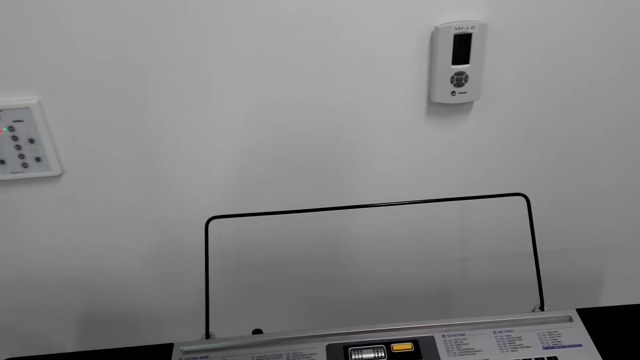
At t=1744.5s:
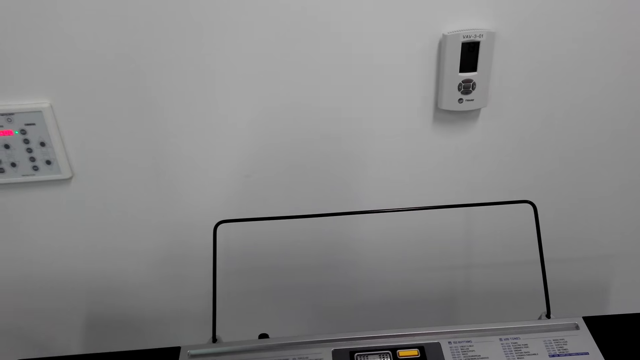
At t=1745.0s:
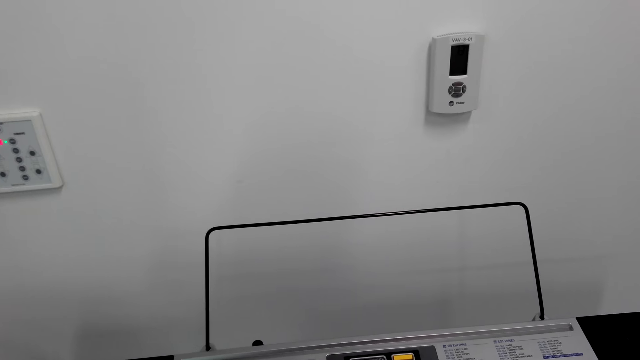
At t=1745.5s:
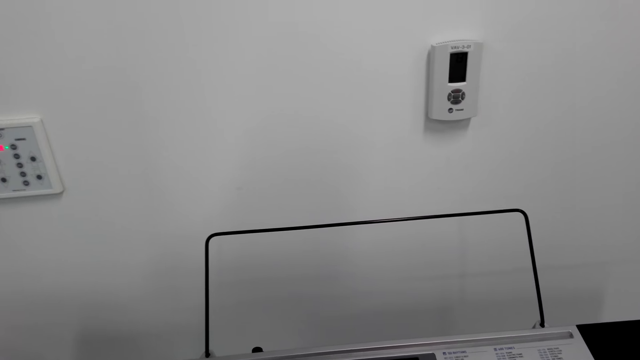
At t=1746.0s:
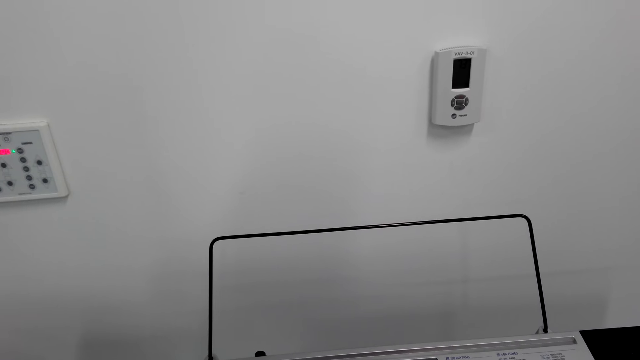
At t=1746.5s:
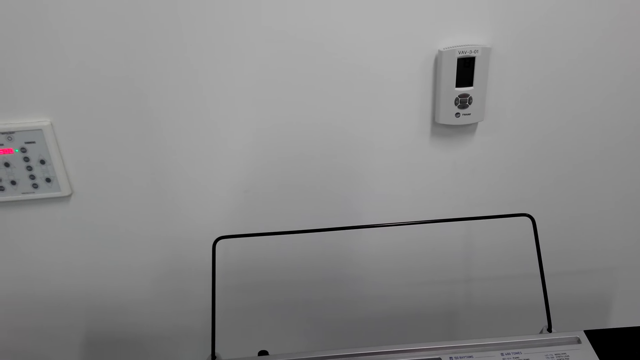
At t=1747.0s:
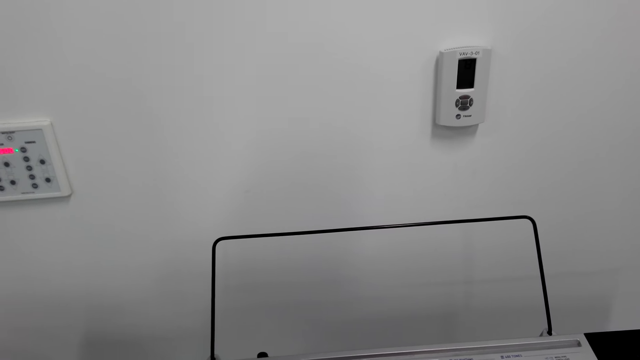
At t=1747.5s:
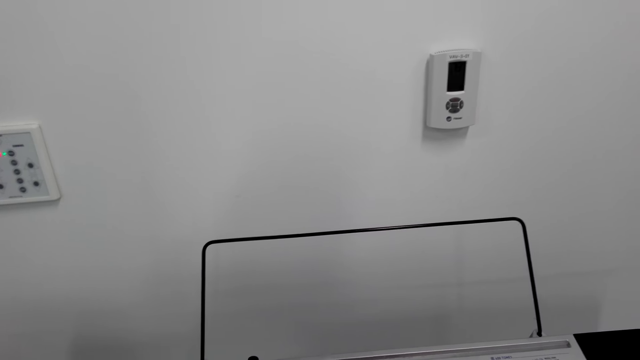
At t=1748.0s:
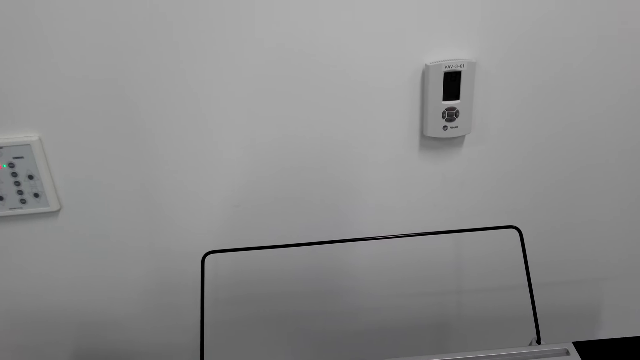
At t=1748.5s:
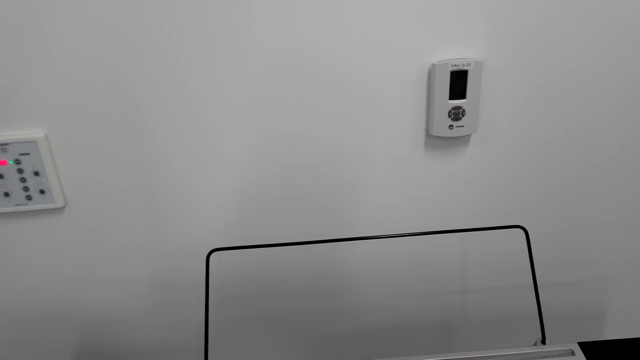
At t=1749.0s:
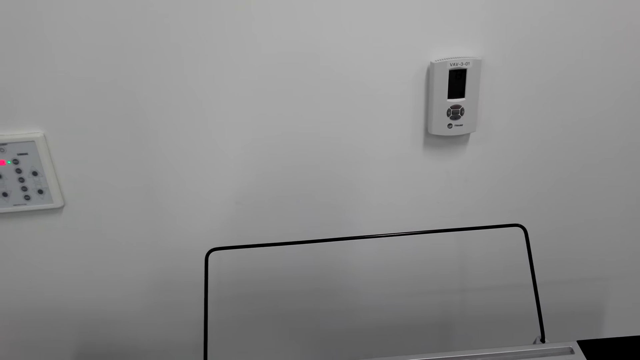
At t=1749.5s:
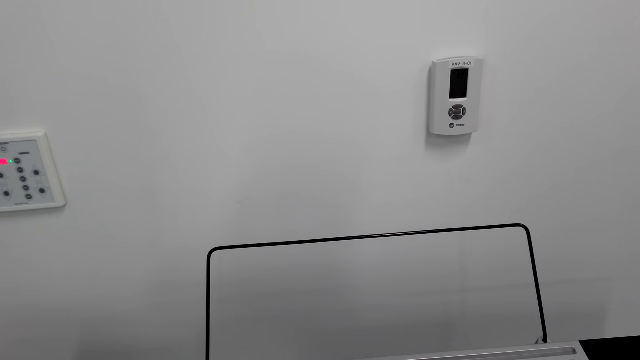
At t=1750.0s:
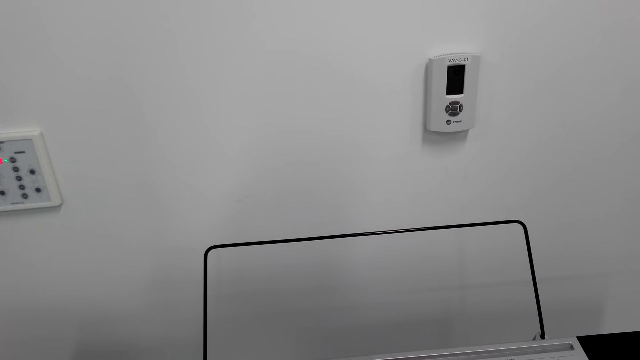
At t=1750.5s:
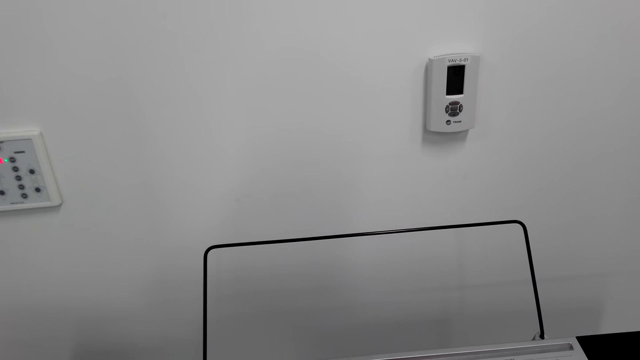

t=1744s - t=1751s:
The camera wearer plays the piano.

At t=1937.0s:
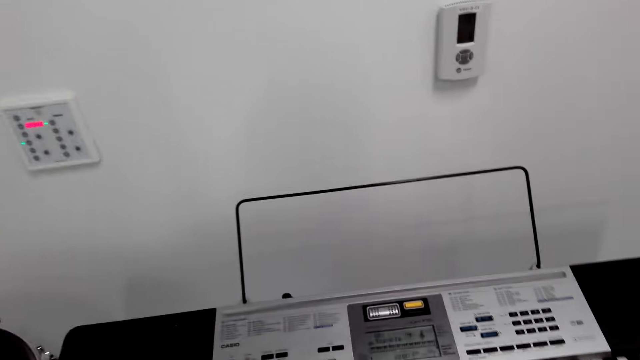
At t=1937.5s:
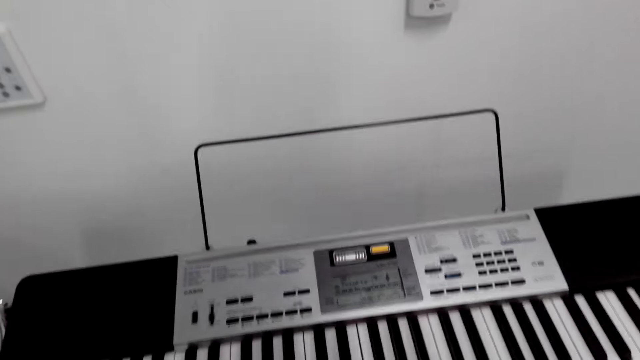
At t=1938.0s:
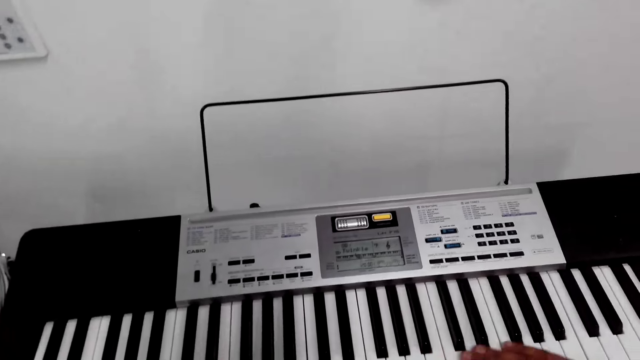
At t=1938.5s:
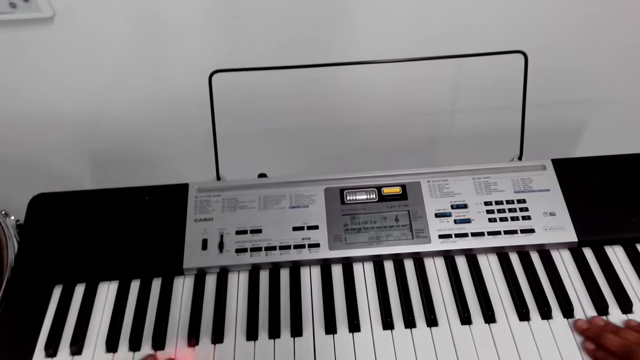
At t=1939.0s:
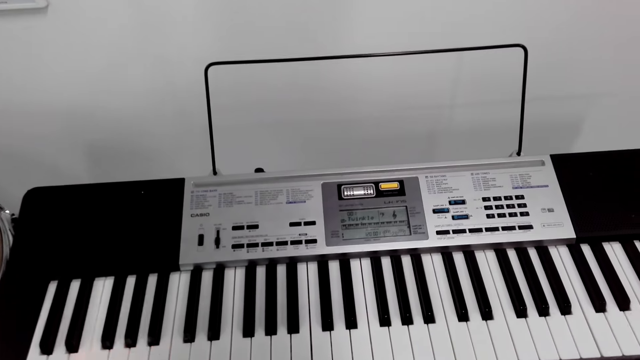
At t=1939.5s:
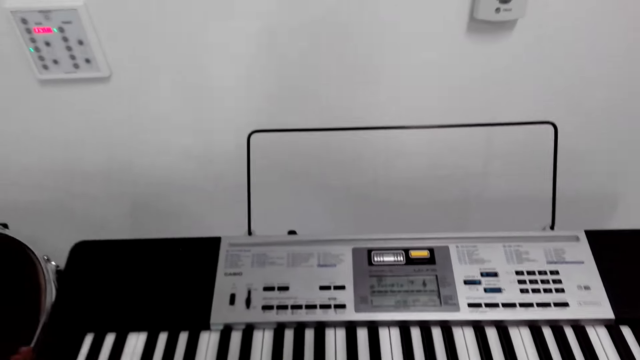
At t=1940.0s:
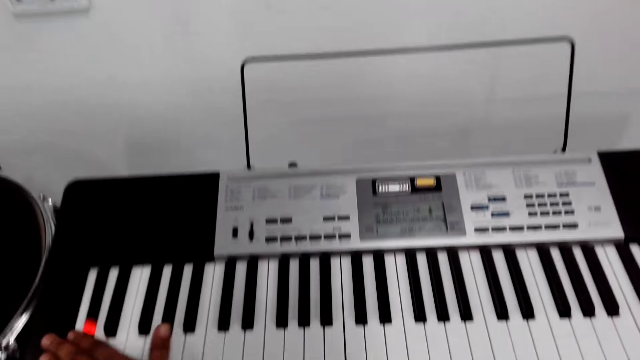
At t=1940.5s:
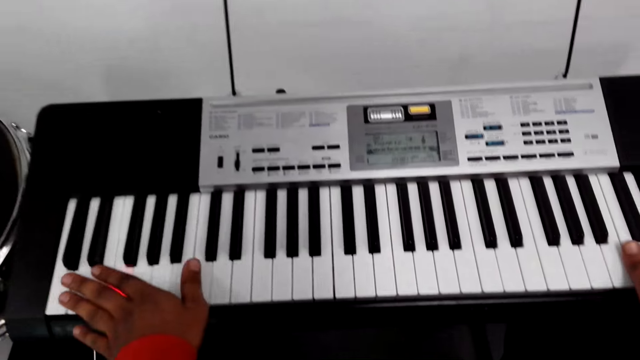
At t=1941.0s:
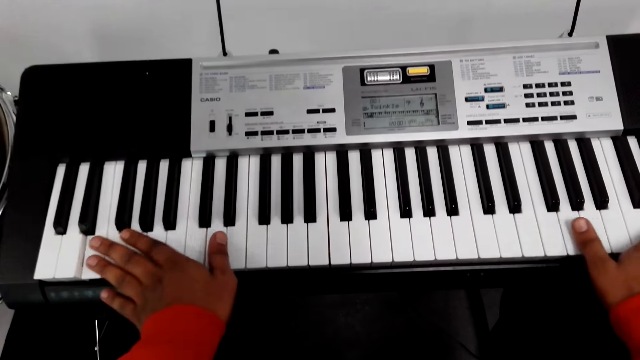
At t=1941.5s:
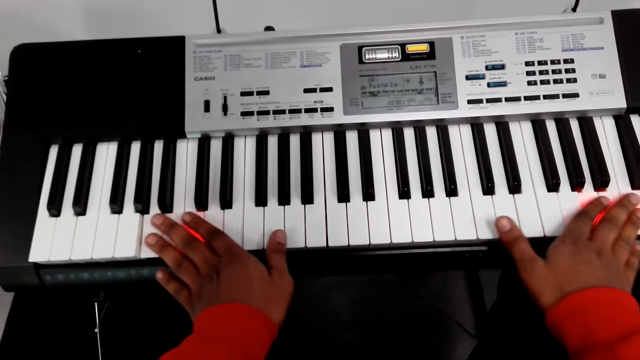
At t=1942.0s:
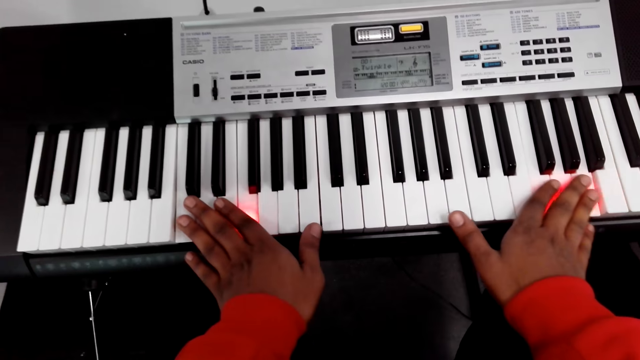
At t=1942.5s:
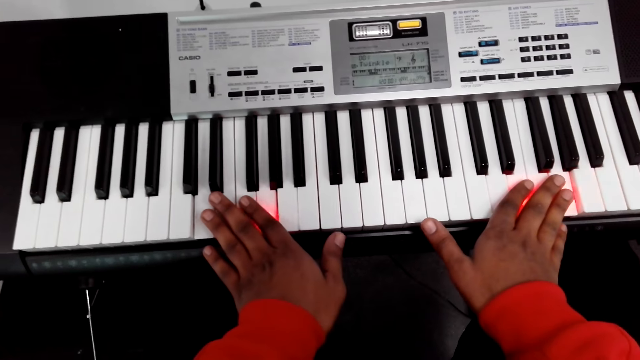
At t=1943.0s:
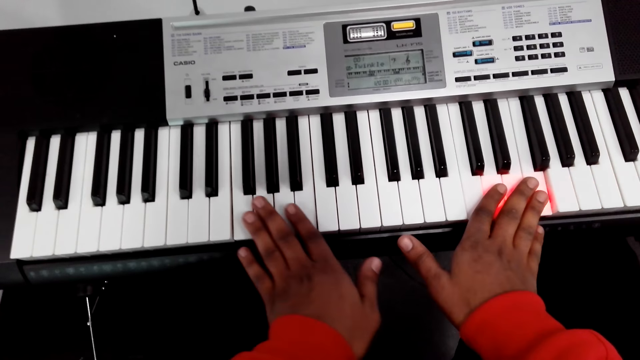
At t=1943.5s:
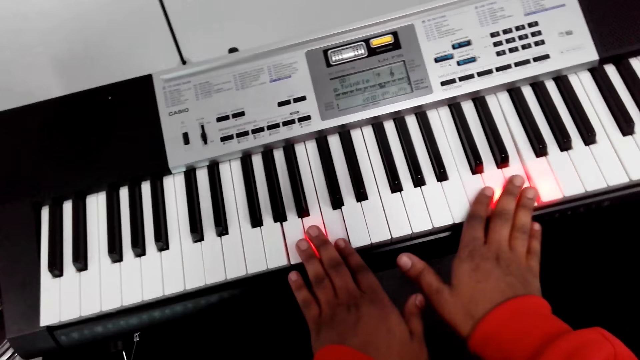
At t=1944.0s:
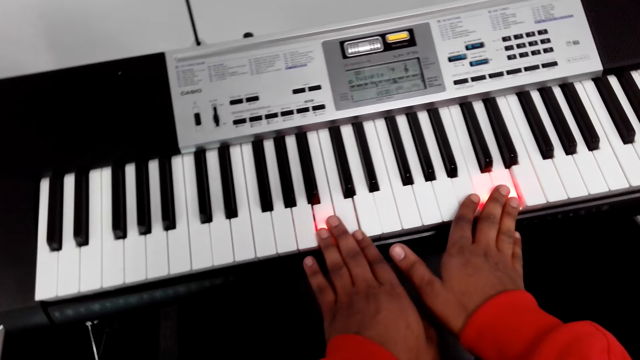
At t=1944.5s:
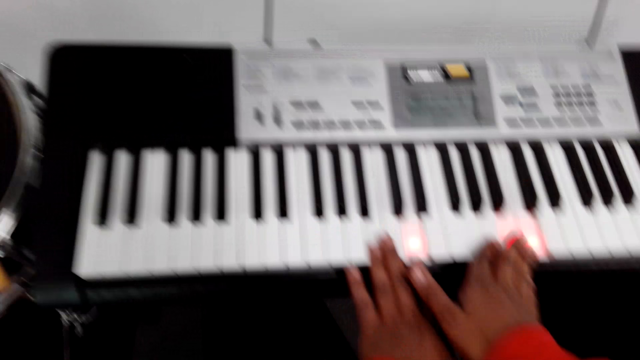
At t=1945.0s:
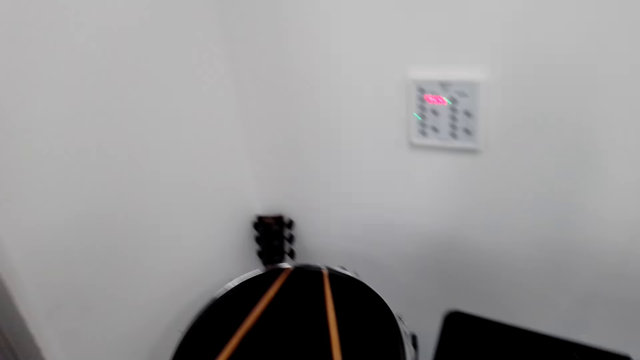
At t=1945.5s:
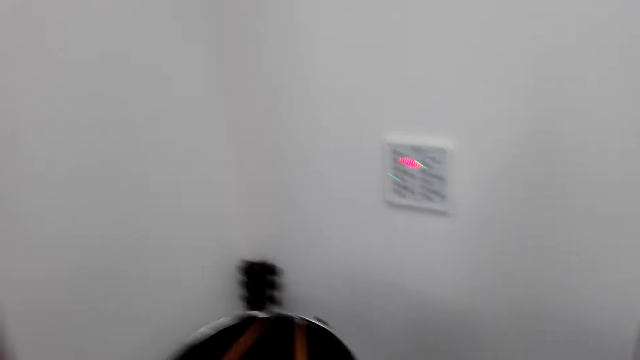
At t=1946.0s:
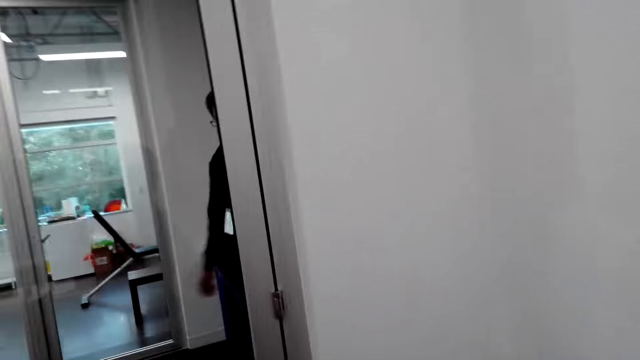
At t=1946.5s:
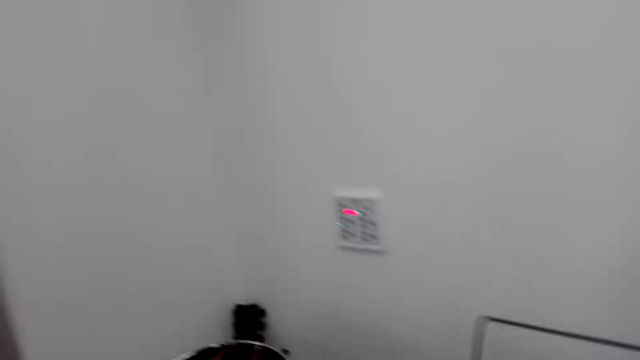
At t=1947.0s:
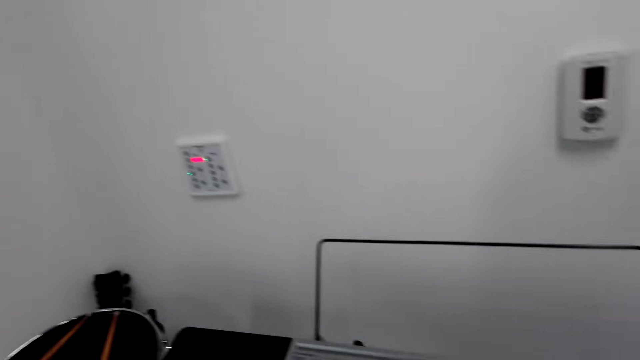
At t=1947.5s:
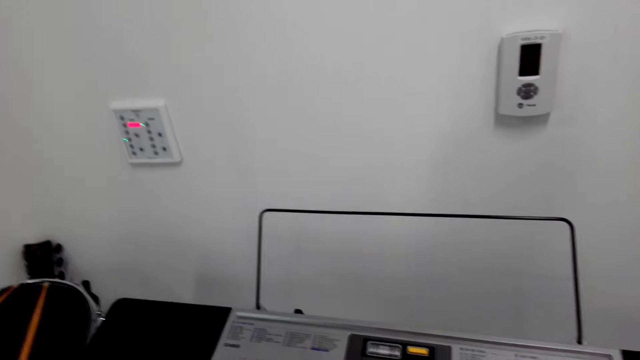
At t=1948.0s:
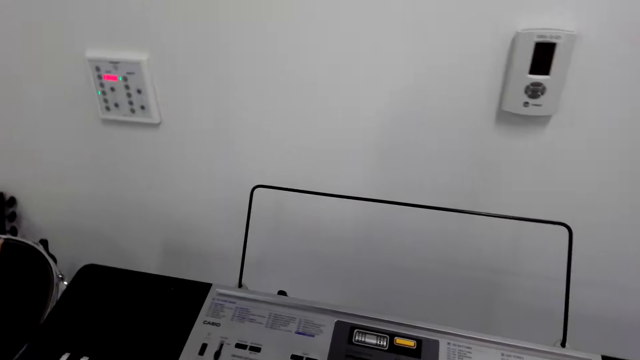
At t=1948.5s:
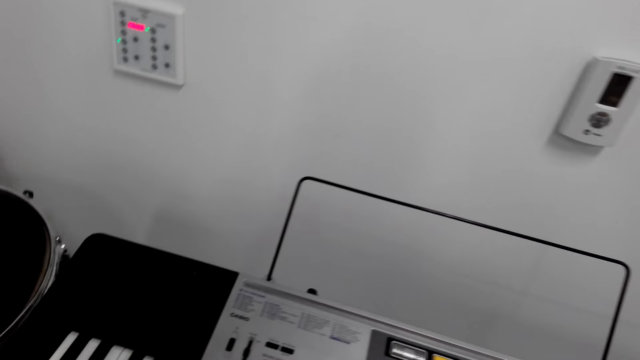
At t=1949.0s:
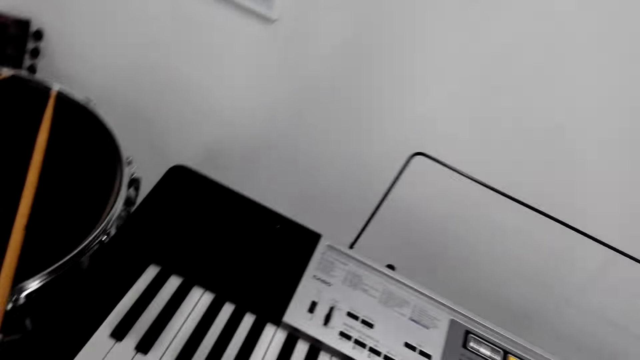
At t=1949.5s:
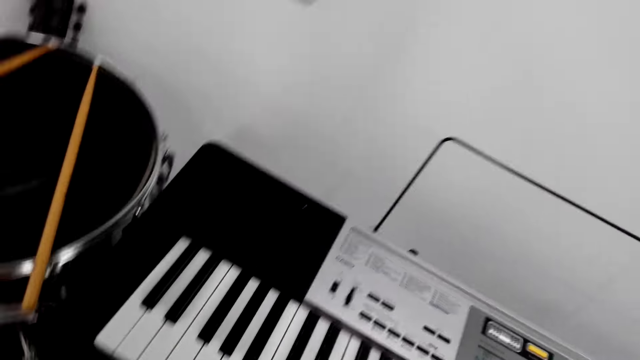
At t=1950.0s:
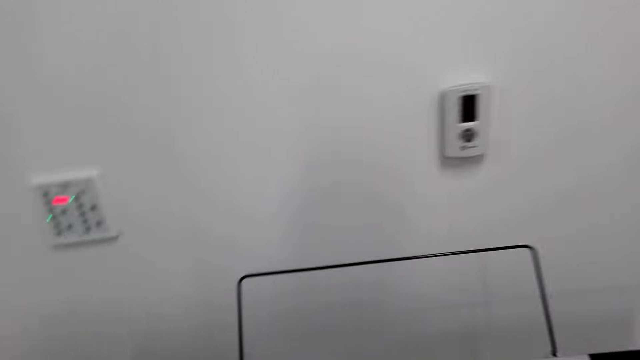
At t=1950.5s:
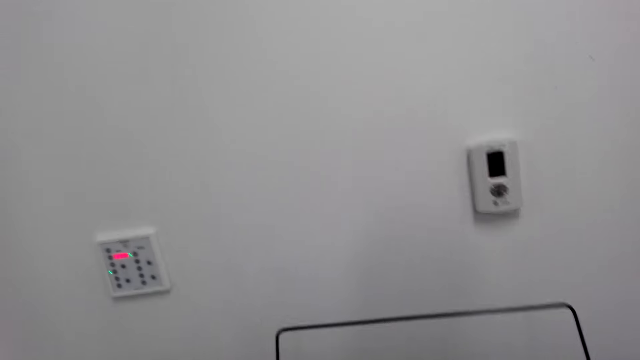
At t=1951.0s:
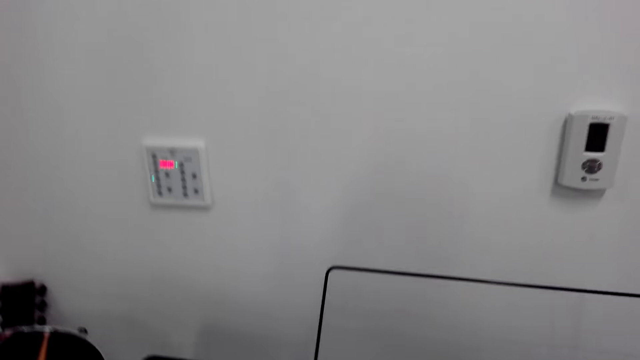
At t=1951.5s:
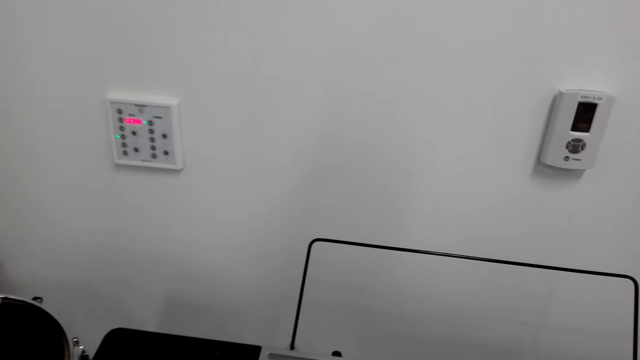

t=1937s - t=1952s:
The camera wearer slides the right hand on the piano. They slide both hands on the piano. Someone enters the house. The camera wearer plays the piano.
